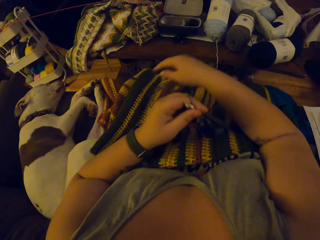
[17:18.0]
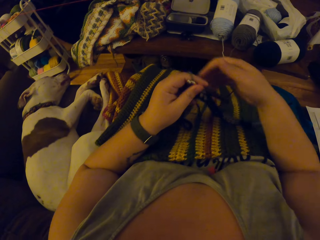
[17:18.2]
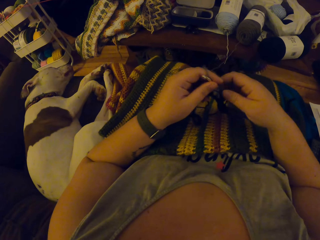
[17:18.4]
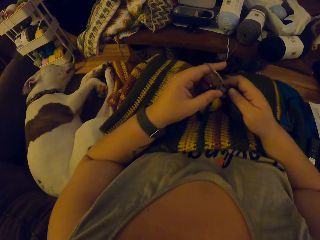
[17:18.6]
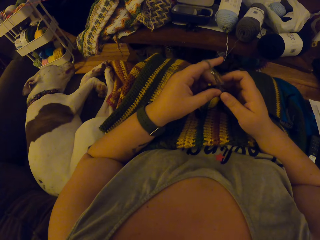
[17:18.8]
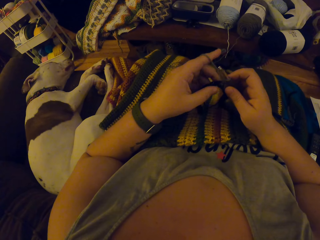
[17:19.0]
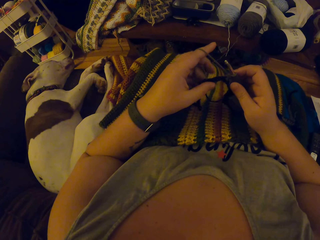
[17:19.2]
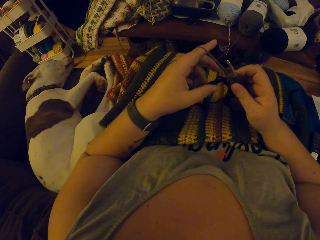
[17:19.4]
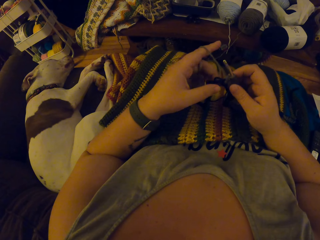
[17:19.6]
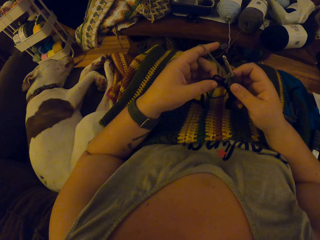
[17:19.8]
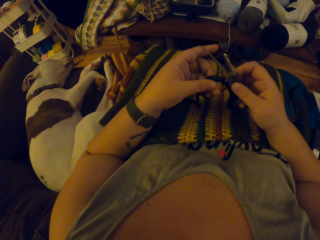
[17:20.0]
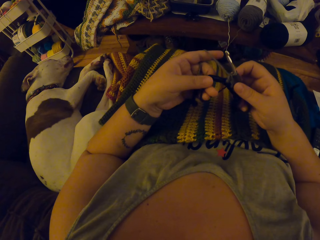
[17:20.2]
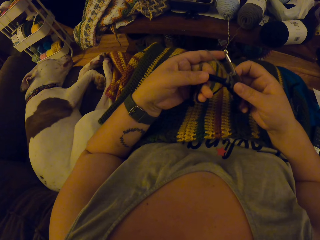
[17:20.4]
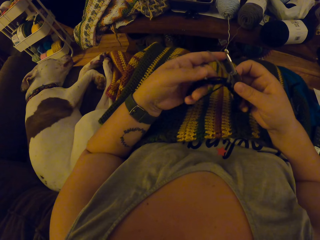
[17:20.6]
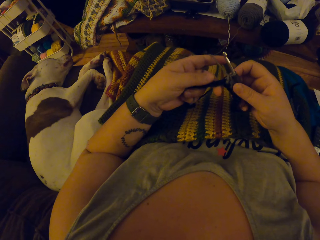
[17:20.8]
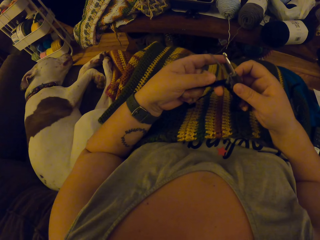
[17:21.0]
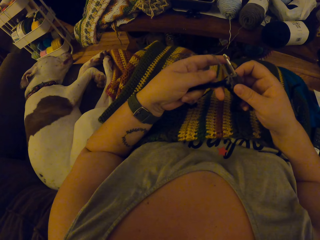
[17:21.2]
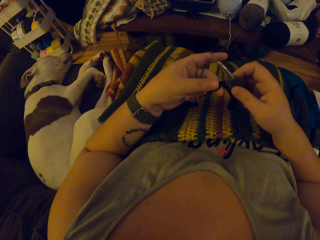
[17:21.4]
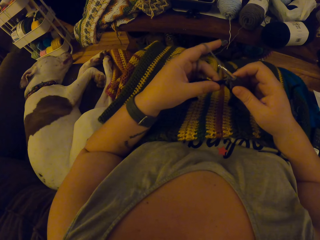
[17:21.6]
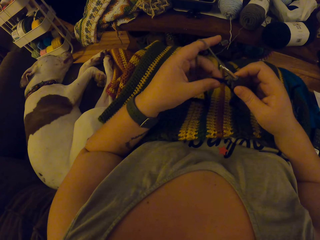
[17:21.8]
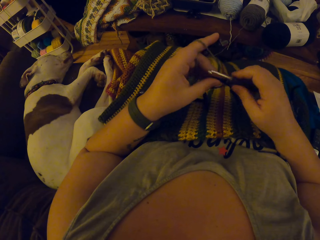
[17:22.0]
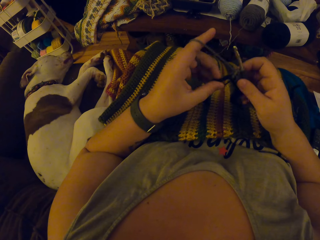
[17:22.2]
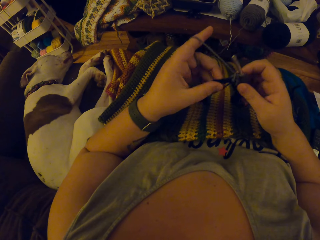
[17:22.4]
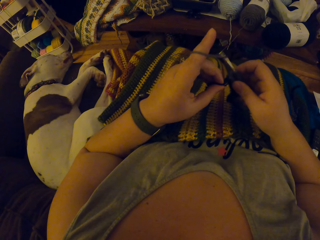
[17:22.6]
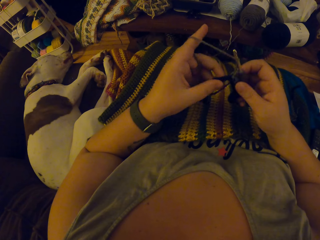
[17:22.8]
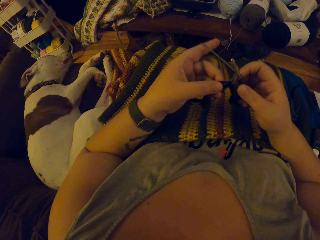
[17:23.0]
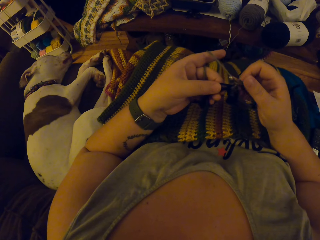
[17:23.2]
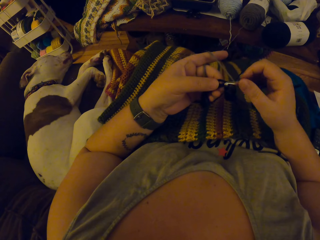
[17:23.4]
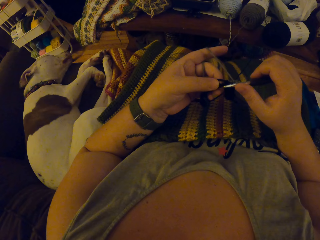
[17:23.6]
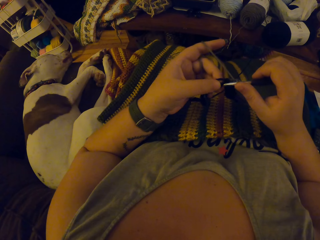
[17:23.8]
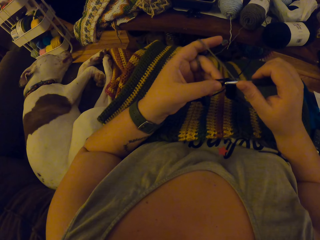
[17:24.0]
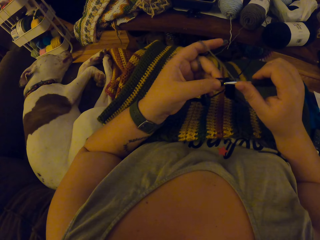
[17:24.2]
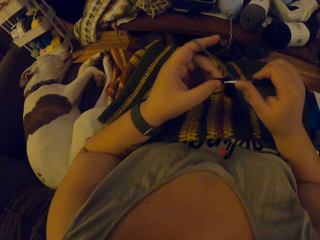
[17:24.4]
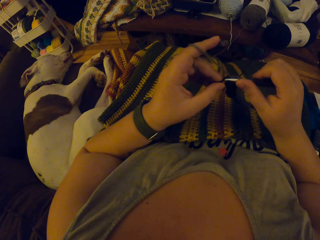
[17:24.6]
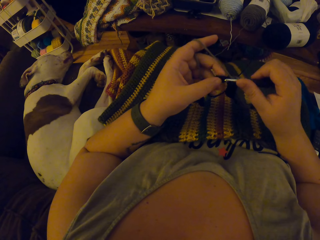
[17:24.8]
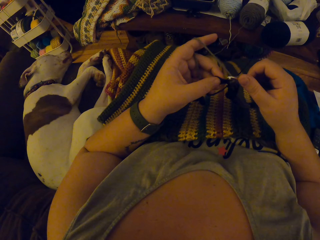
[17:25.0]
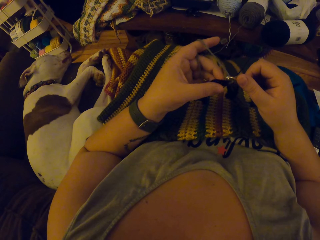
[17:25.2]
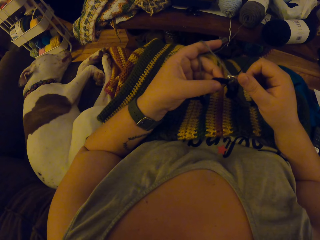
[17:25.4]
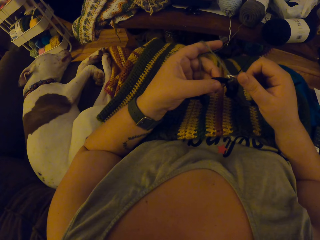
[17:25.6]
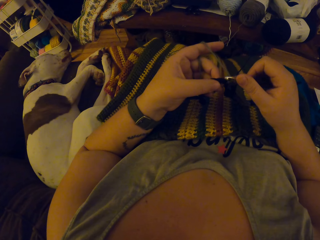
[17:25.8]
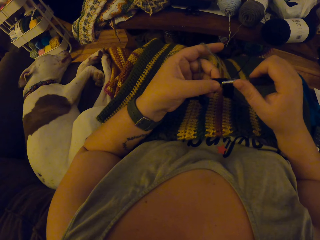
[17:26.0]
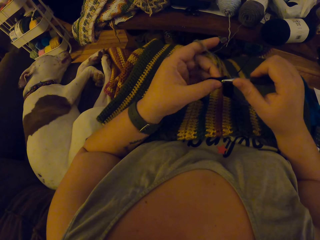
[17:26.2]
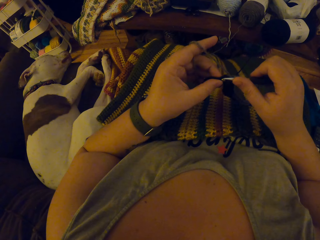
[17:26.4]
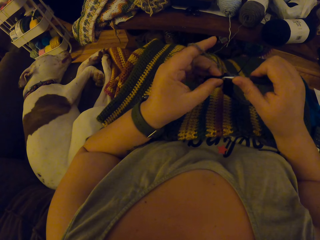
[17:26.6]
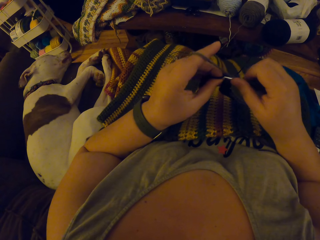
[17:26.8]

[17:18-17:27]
The camera wearer moves the knitting pin to her right hand. She starts to crochet. She knits the yarn.

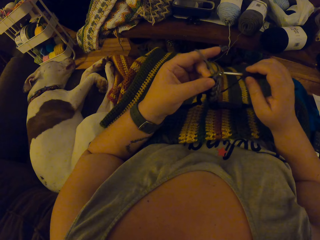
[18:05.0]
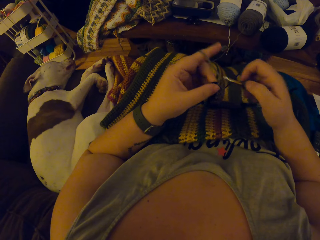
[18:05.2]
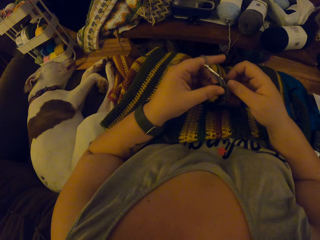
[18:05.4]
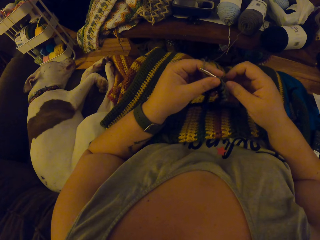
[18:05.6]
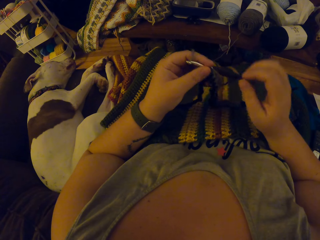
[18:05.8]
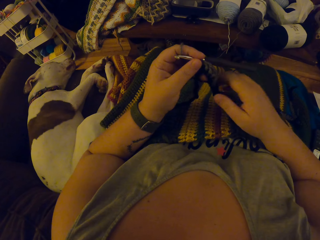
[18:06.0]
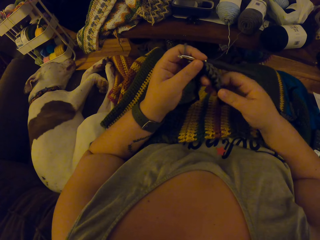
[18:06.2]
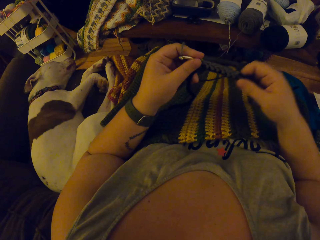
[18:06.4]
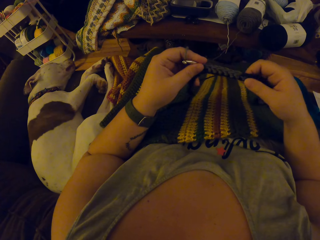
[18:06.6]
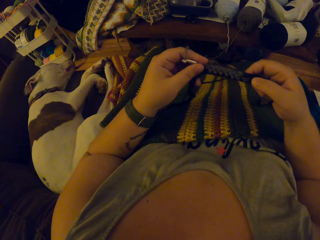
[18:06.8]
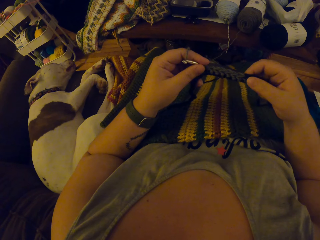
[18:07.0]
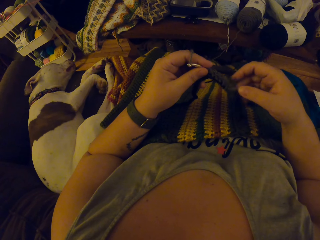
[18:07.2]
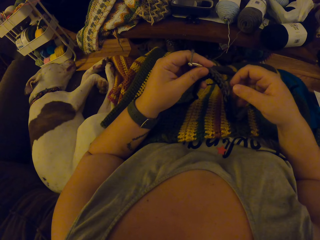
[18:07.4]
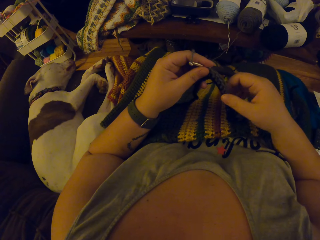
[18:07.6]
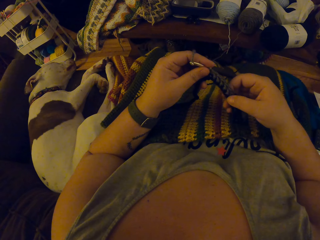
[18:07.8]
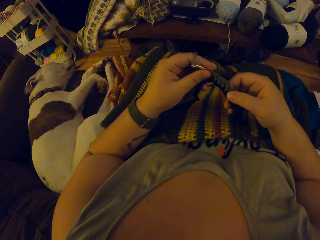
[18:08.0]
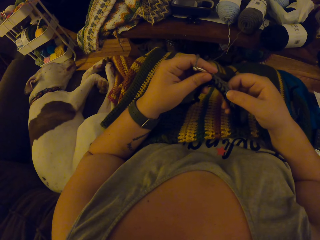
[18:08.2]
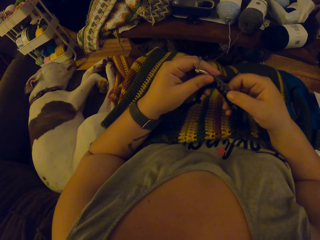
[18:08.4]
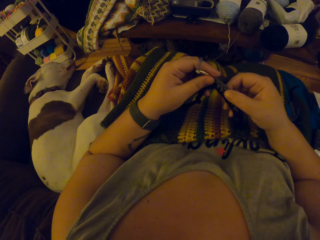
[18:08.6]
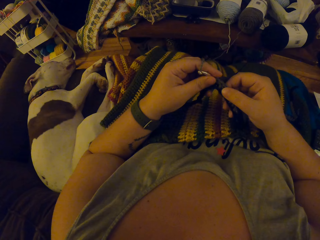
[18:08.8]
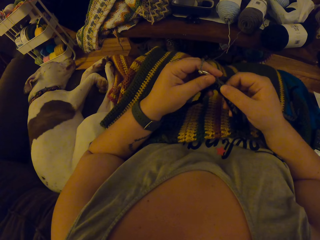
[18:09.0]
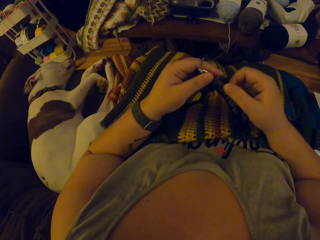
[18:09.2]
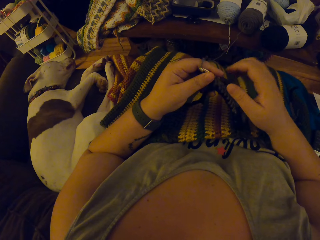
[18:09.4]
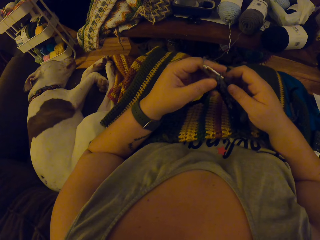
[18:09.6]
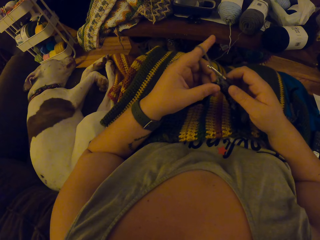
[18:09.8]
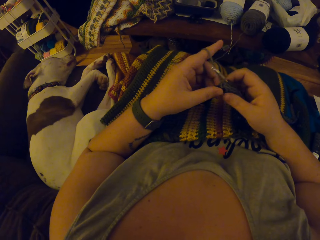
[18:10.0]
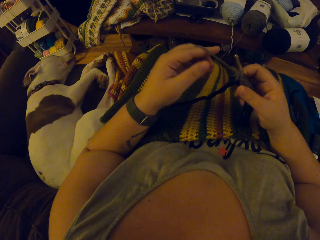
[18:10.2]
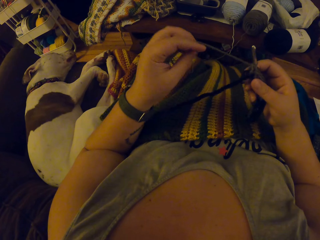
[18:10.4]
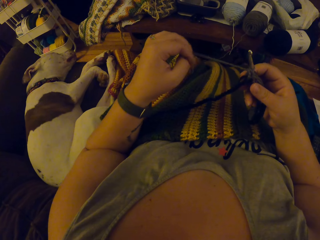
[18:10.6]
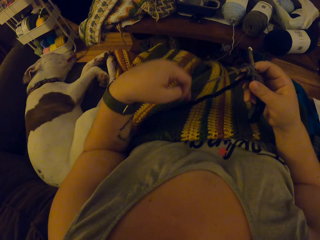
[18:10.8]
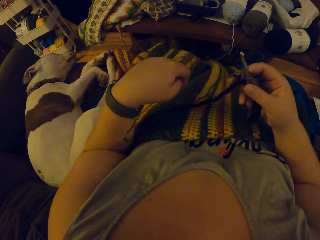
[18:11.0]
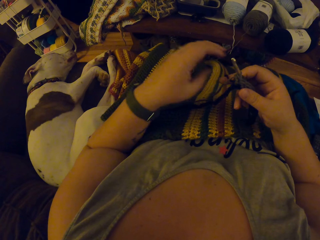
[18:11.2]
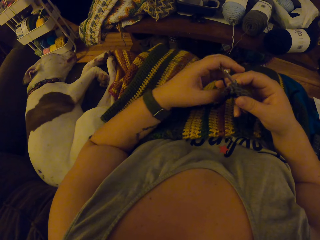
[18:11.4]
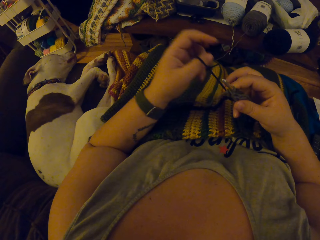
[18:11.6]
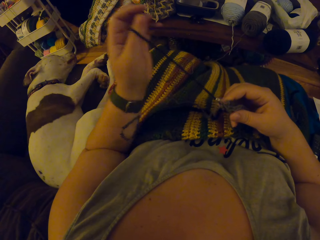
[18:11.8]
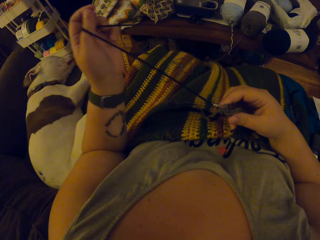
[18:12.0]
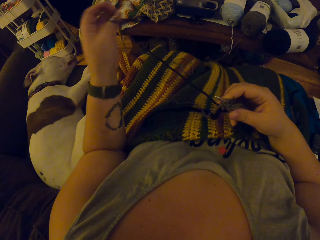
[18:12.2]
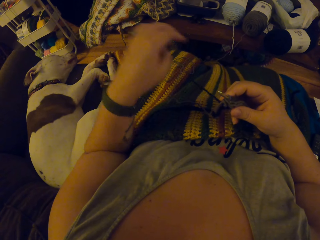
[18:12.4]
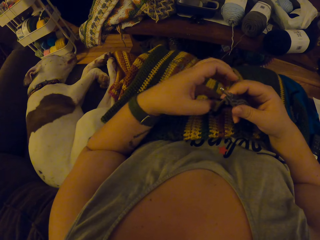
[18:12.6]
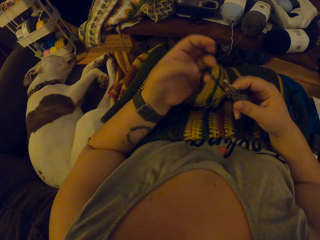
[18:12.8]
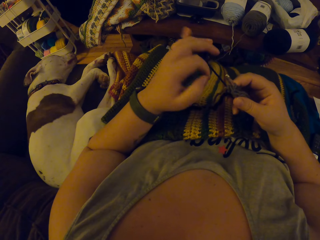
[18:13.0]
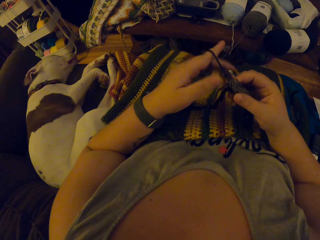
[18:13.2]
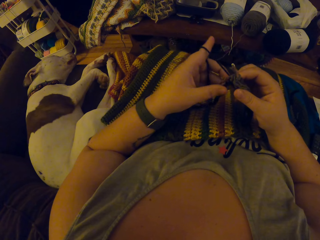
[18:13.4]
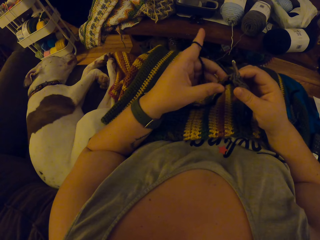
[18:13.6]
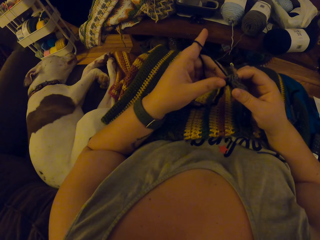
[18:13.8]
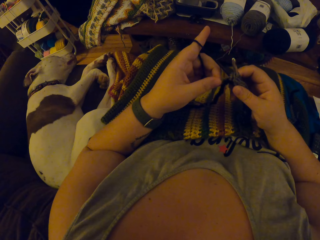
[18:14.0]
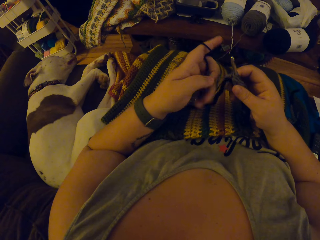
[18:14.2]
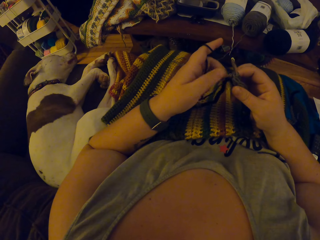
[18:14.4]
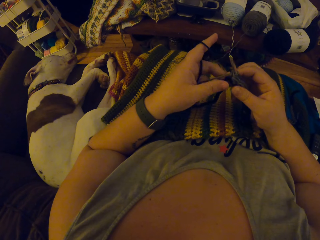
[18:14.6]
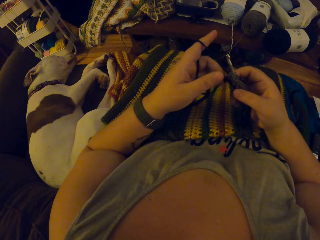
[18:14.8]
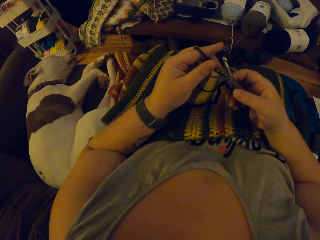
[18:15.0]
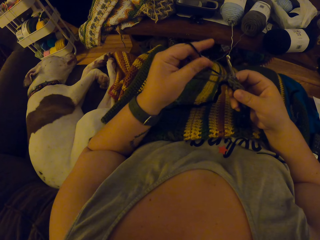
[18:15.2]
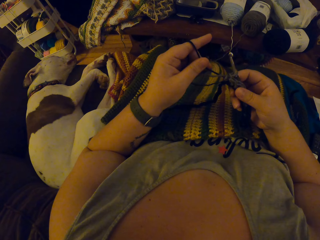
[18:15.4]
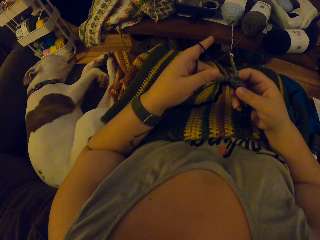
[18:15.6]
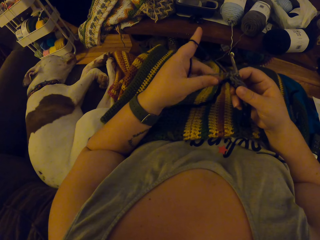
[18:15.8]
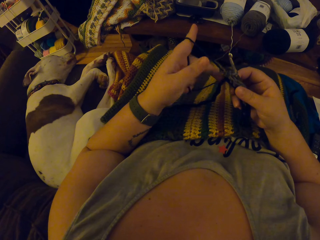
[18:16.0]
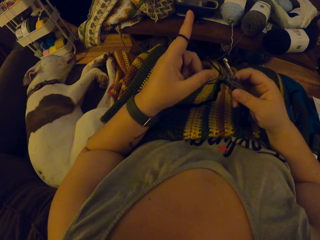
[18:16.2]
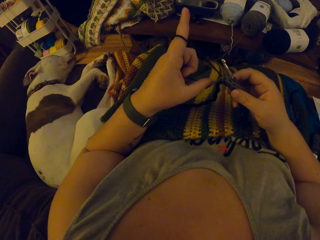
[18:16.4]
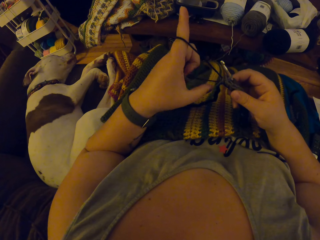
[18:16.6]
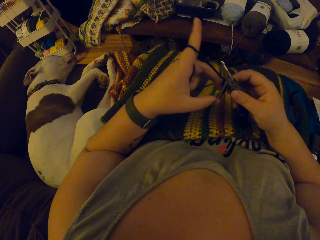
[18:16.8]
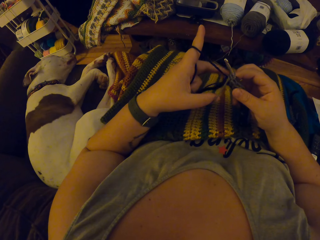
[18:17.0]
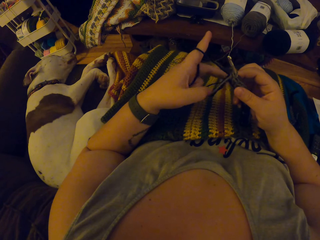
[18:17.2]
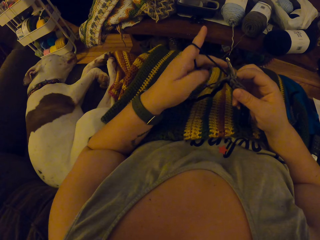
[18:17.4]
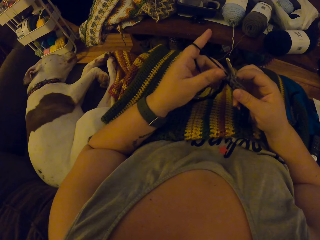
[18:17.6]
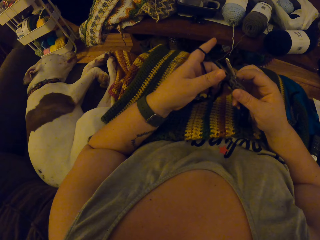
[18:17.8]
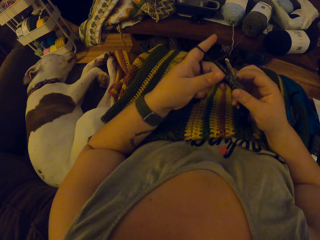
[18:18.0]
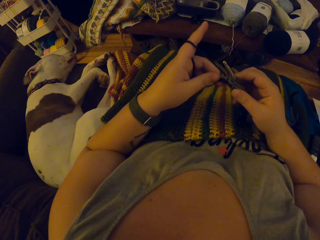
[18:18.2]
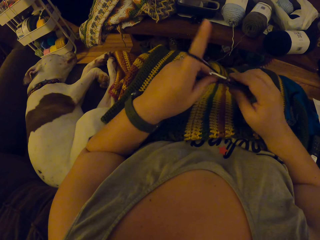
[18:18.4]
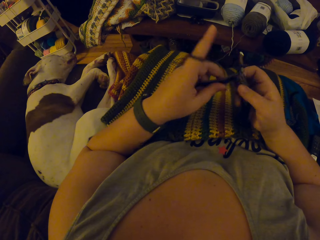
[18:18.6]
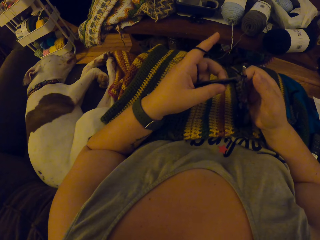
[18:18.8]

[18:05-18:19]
The camera wearer holds the yarn. They check the stitch. They count the interlocking loops. They grasp the yarn. They adjust the yarn. They lock the yarn. They knit the yarn.
